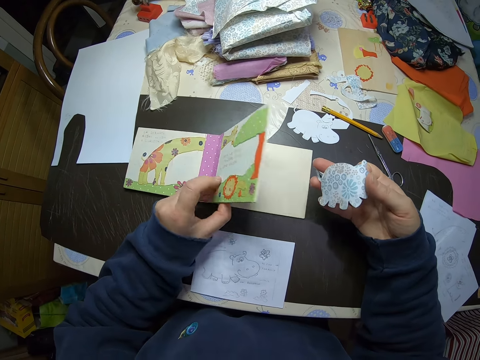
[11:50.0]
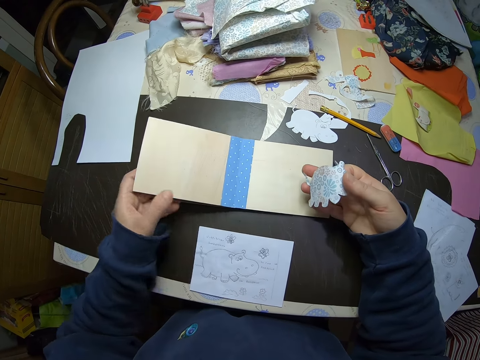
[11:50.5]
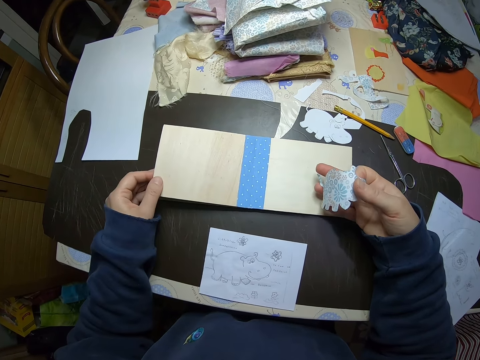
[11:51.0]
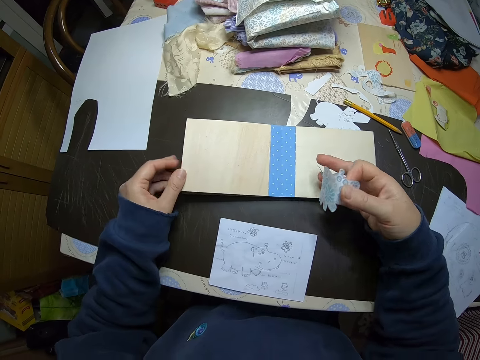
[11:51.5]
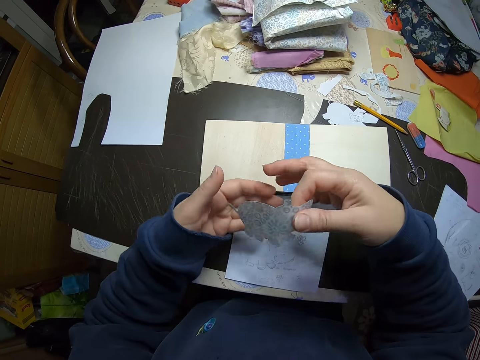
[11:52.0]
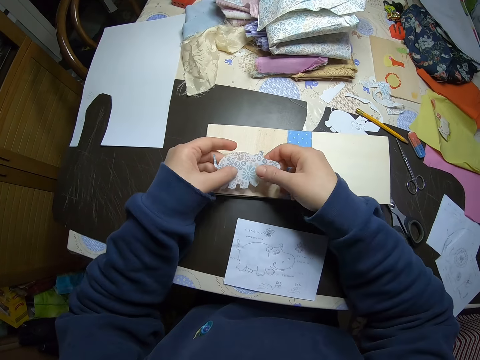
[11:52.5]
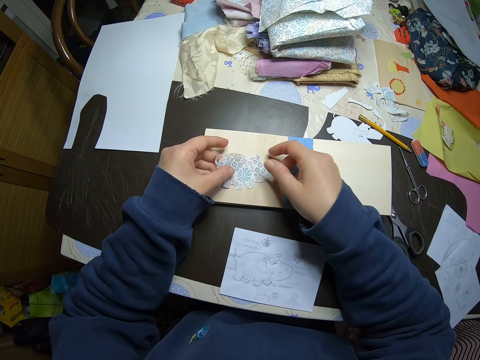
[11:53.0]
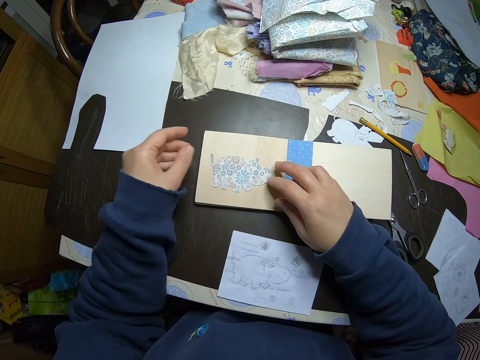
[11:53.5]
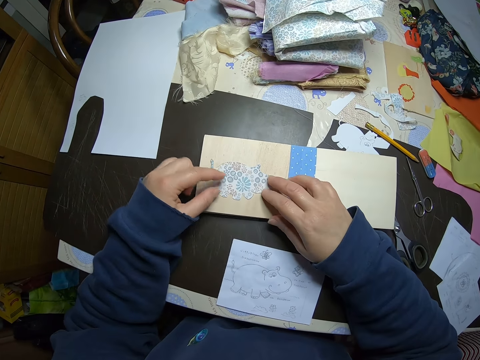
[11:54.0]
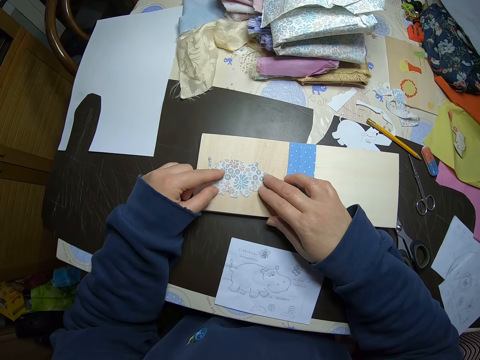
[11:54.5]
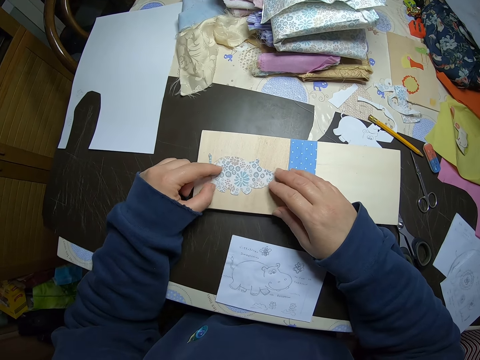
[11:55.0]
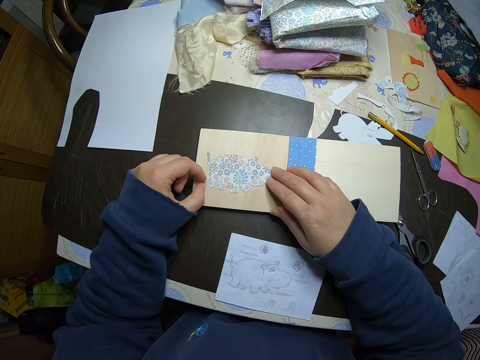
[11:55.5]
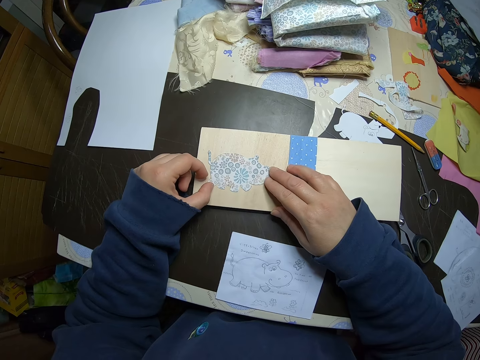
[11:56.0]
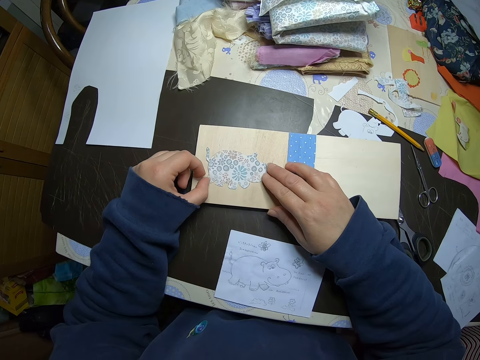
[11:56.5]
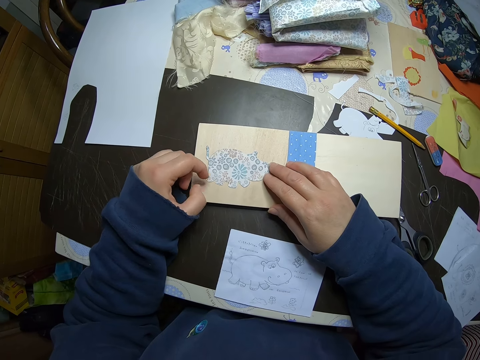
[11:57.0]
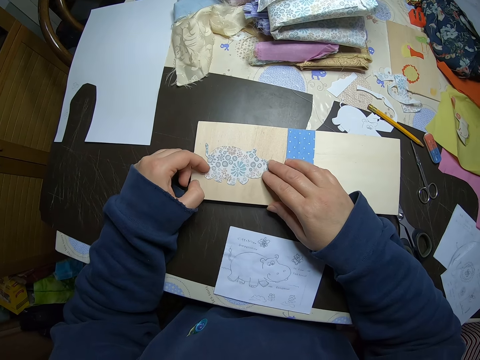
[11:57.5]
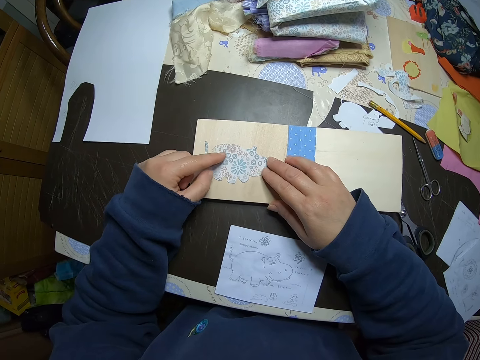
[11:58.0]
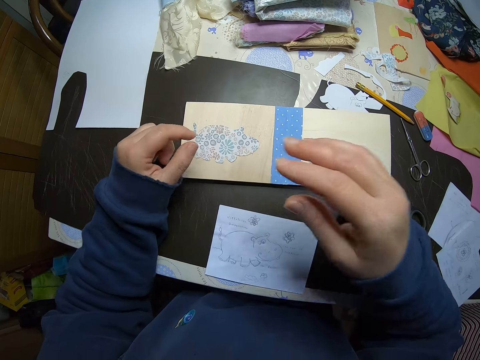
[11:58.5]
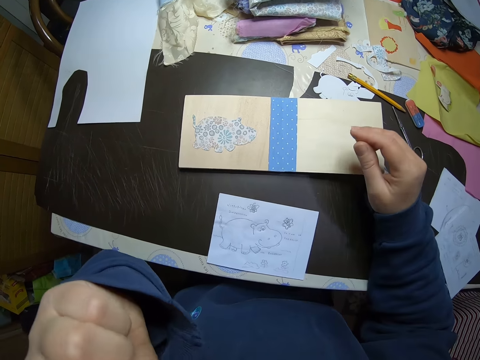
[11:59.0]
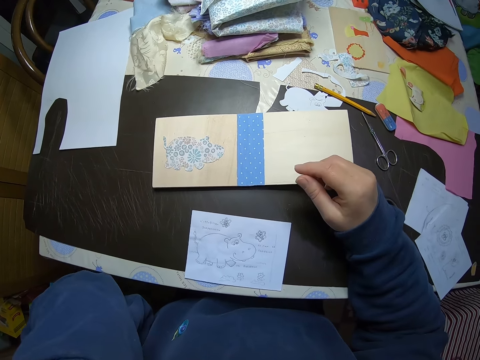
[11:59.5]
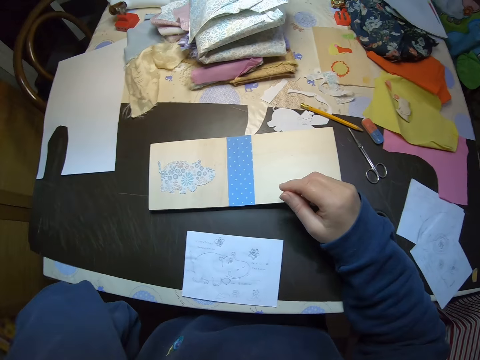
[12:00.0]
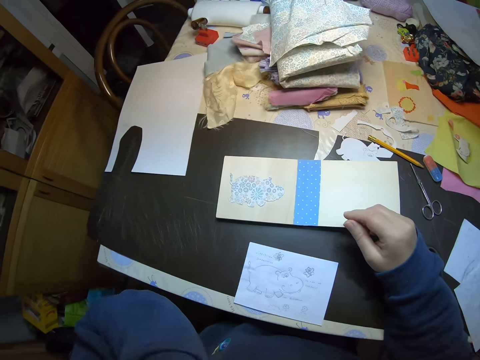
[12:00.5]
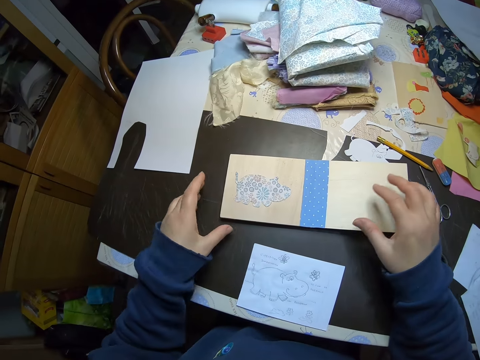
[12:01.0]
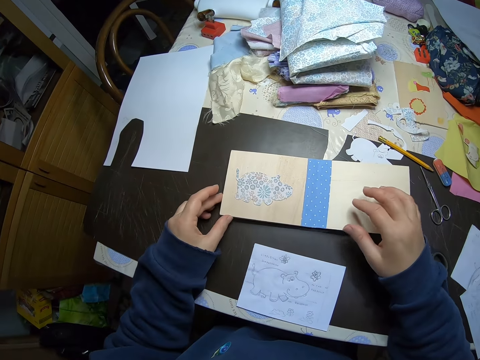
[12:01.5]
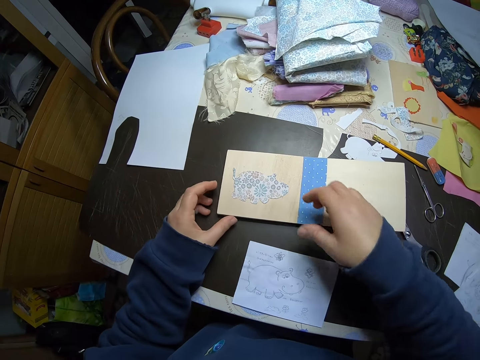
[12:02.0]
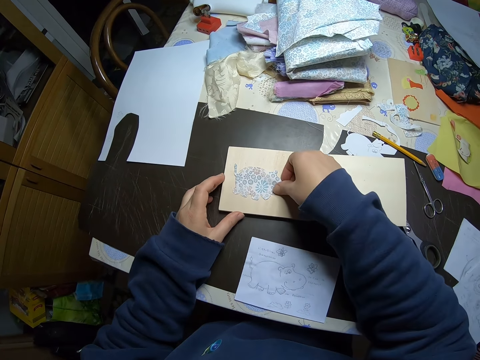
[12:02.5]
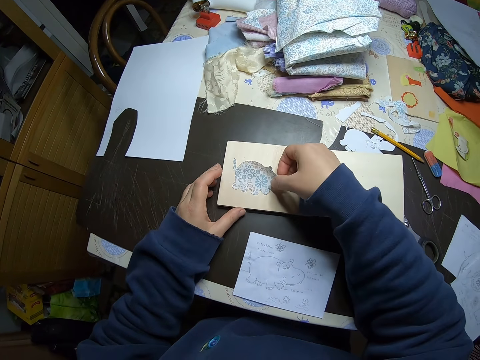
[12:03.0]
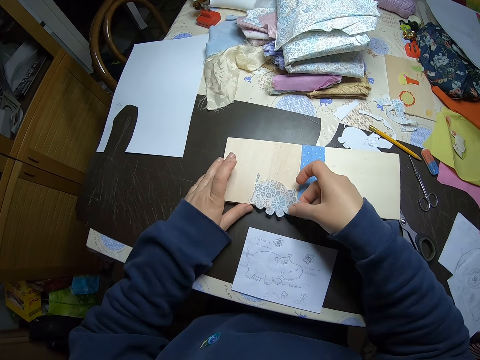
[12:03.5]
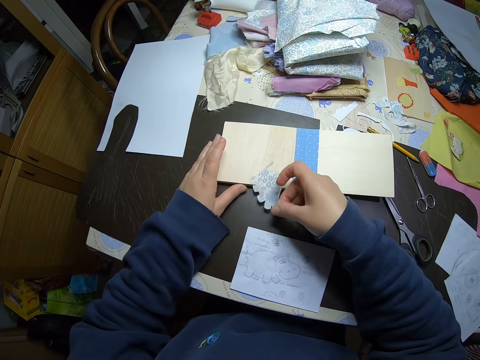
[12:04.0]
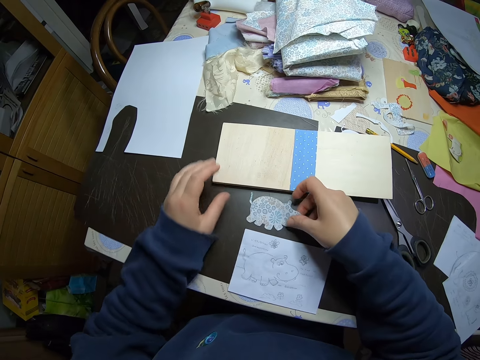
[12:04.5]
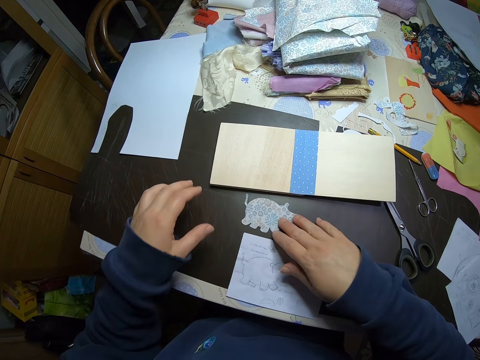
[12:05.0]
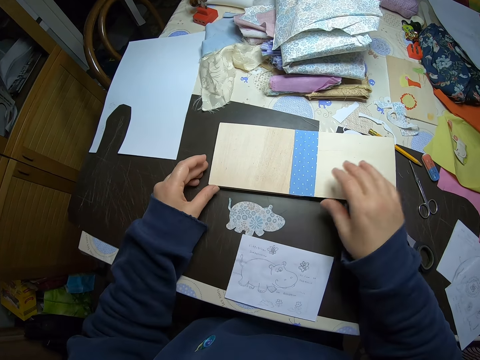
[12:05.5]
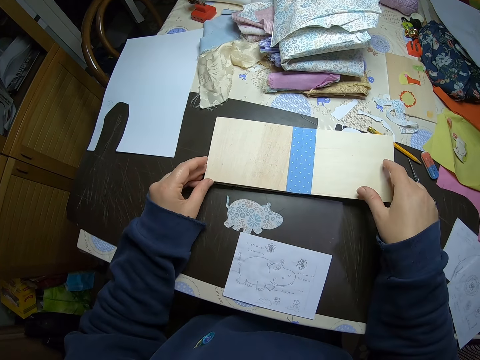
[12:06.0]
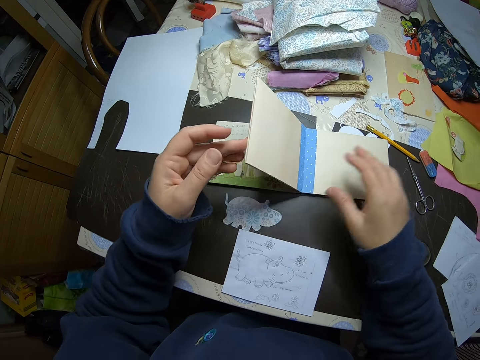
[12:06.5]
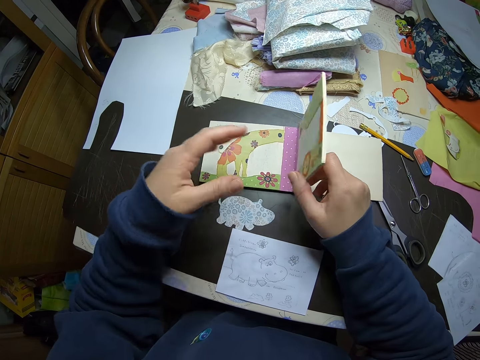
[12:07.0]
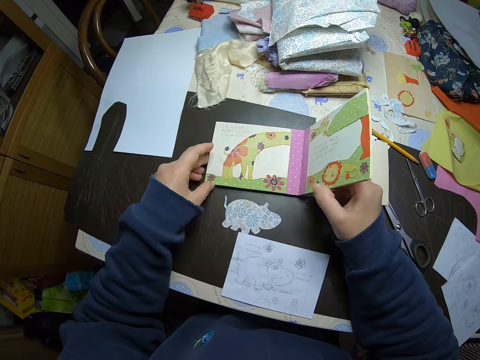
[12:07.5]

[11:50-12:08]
The camera wearer moves the animation book or storybook. She places the animal shaped paper on the last page of the storybook. She aligns a piece of paper. She lifts up her left hand. She looks around the room. She lowers her left hand. She touches the storybook. She removes the animal shaped paper from the last page of the storybook. She pushes the storybook with her left hand. She puts the animal shaped paper on the table. She moves the animal shaped paper on the table. She opens the storybook. She turns pages of the storybook.

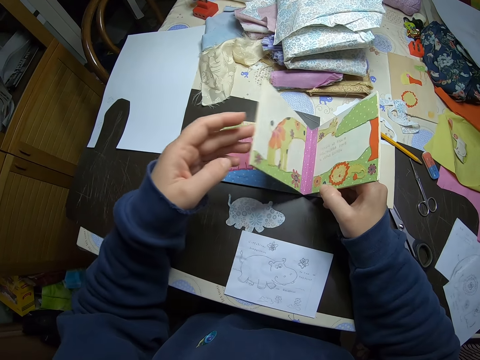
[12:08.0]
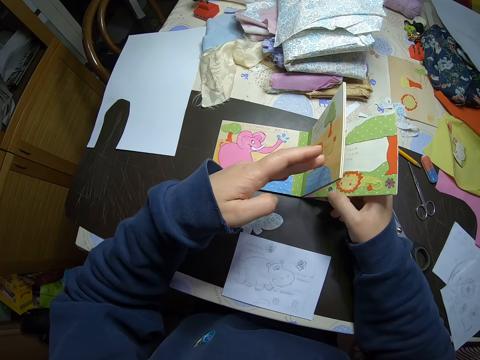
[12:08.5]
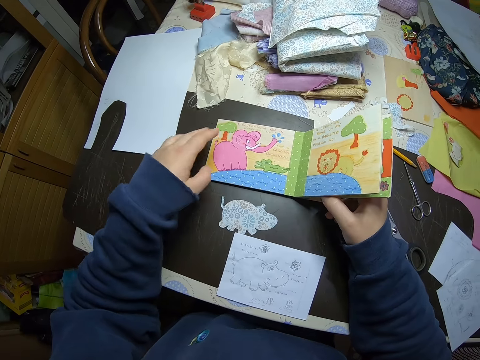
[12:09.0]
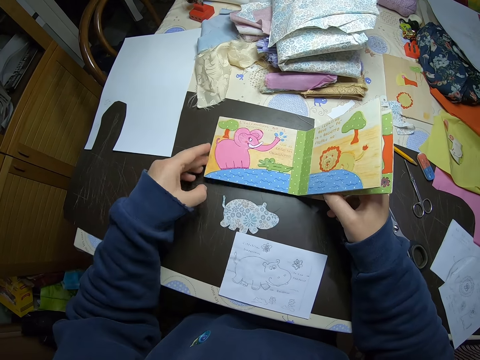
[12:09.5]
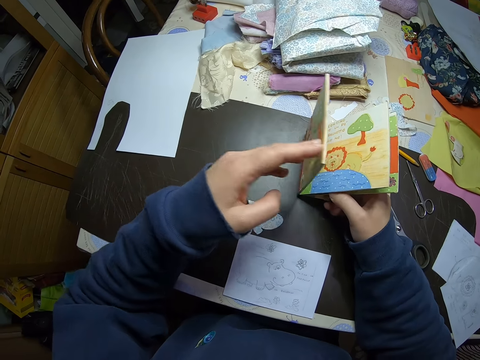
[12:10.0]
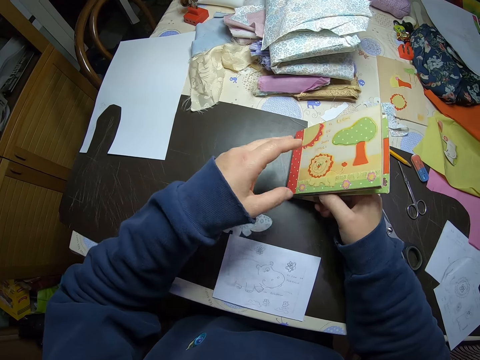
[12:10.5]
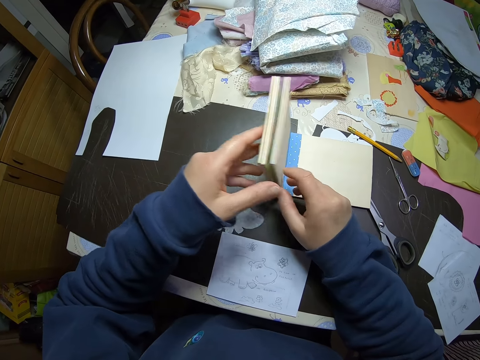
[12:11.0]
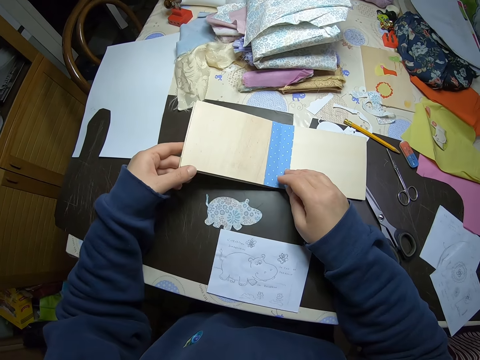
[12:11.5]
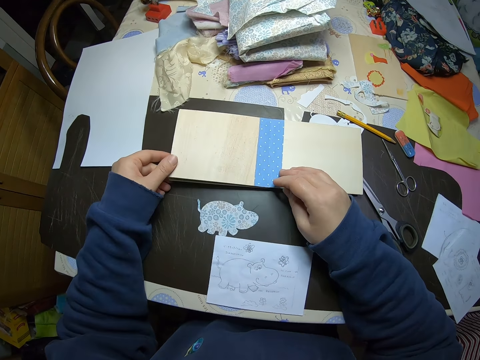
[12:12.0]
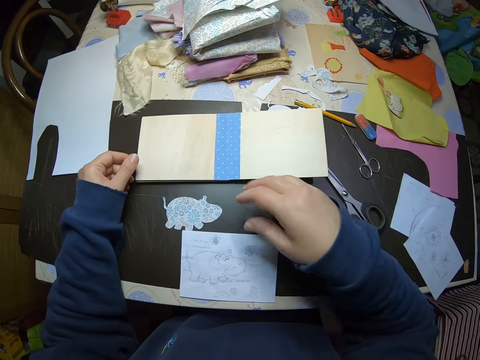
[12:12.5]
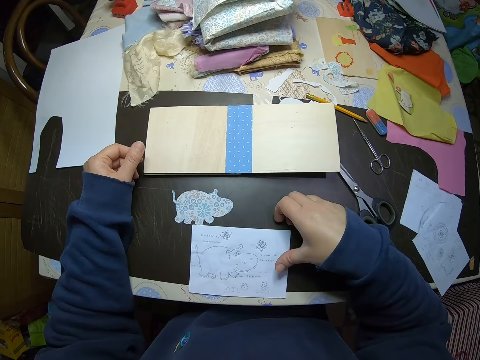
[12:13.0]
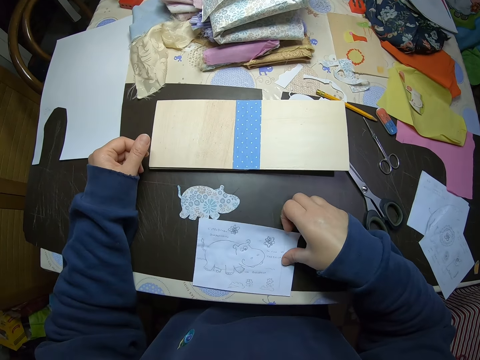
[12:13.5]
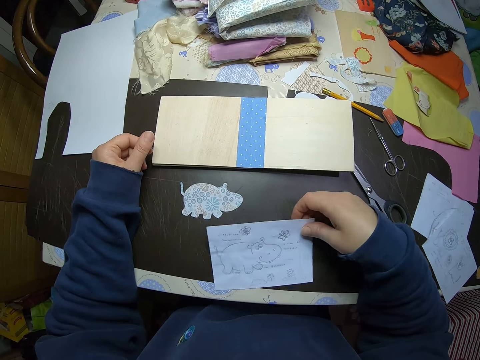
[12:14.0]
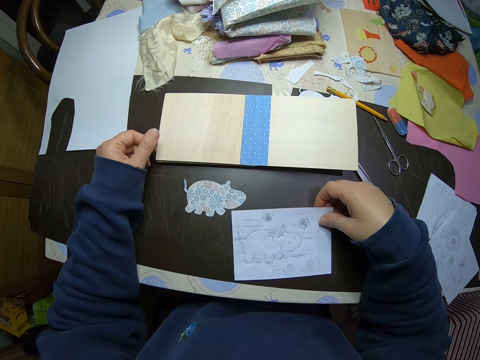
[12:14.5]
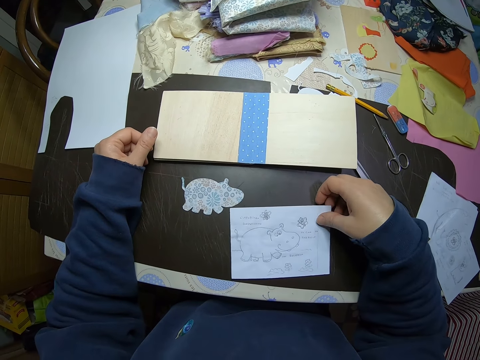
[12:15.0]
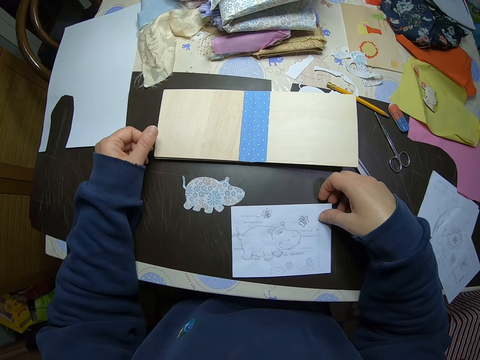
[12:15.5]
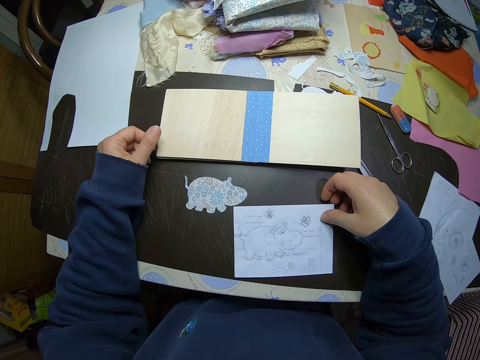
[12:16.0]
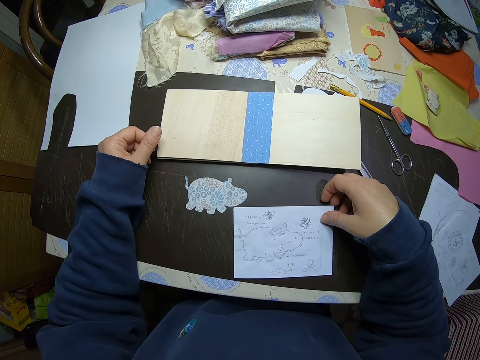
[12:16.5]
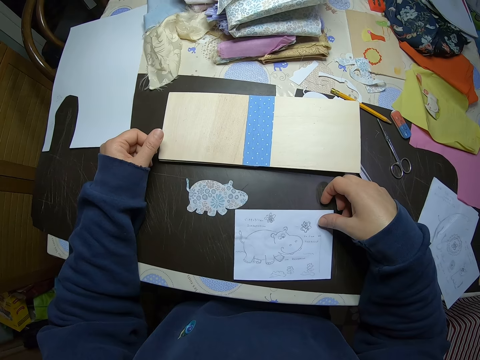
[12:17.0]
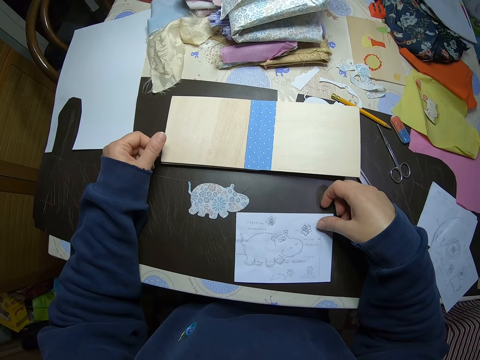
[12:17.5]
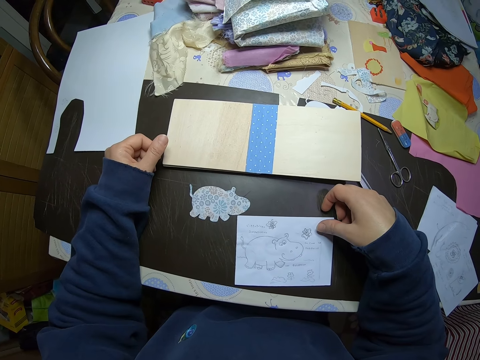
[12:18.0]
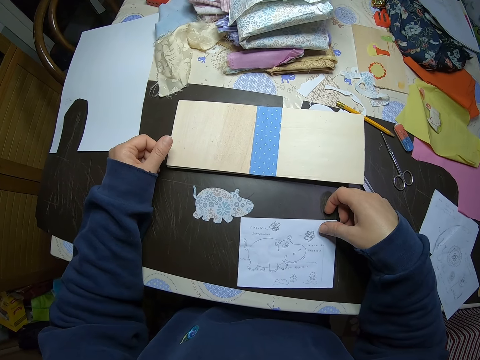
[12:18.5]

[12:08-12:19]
The camera wearer returns the pages of the storybook to the last page. She lowers the front part of the storybook to the table. She moves the white paper with drawings on the table. She holds the white paper with drawings on the table with her right hand.
